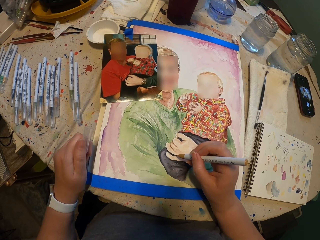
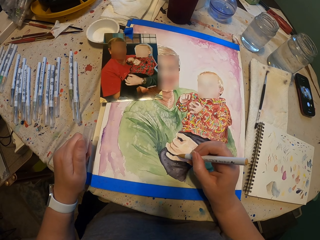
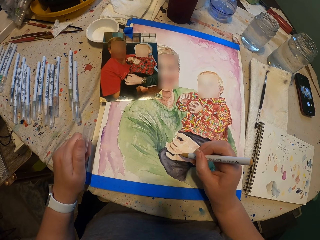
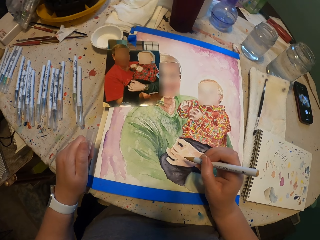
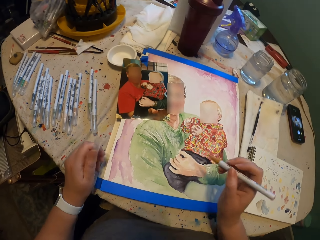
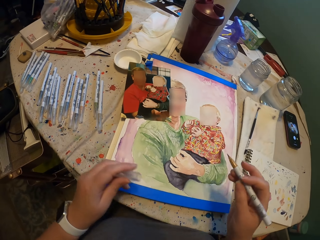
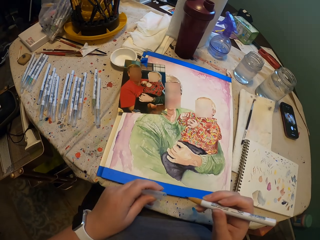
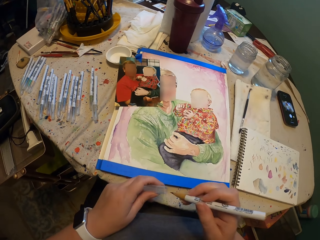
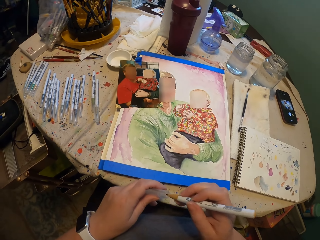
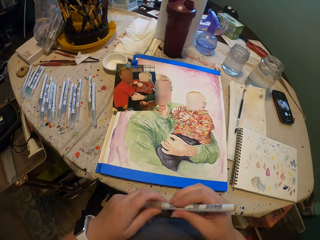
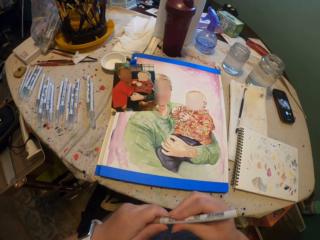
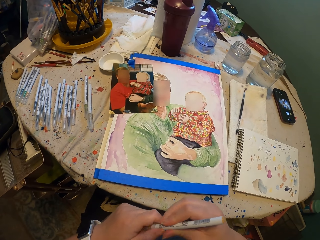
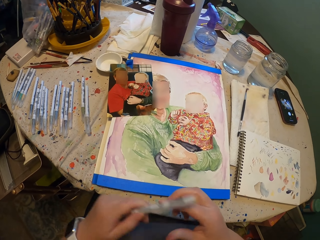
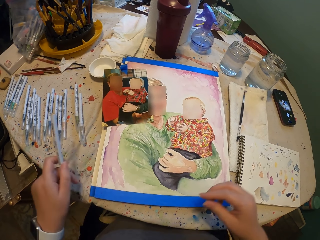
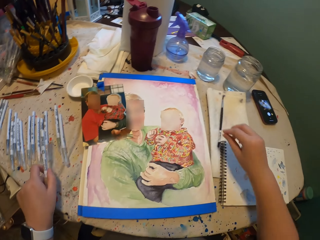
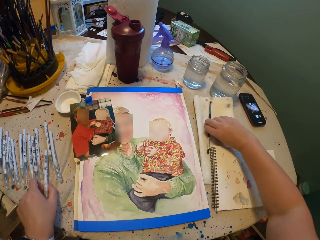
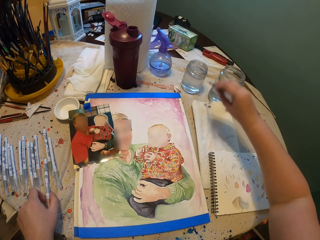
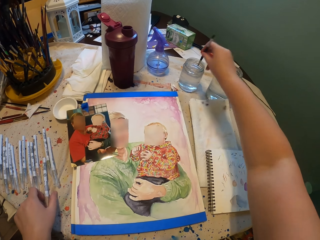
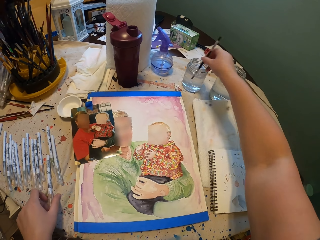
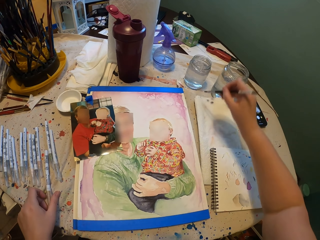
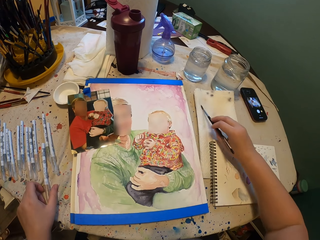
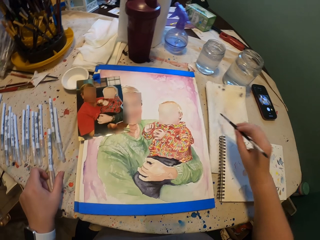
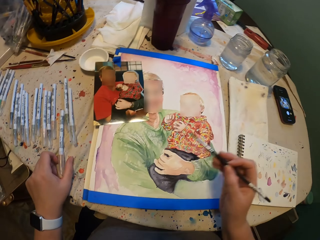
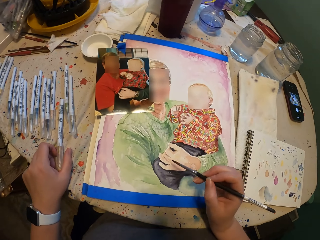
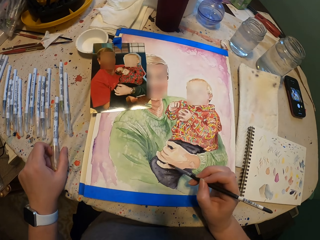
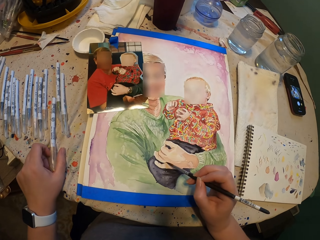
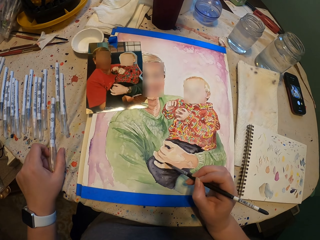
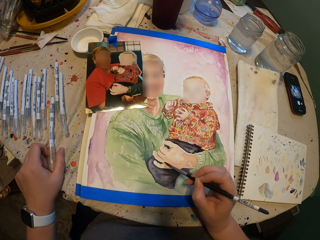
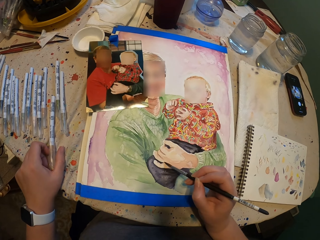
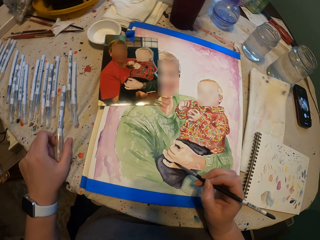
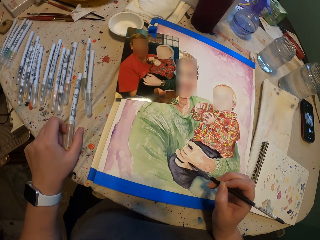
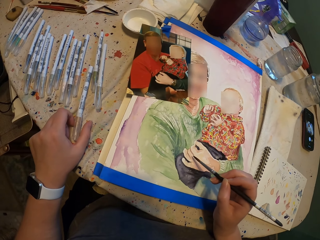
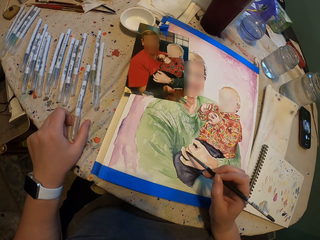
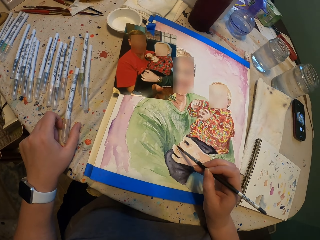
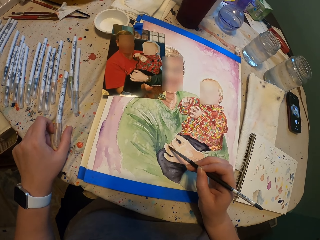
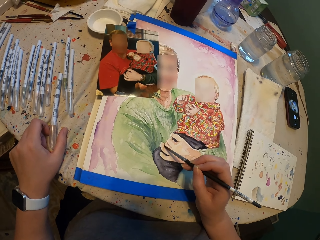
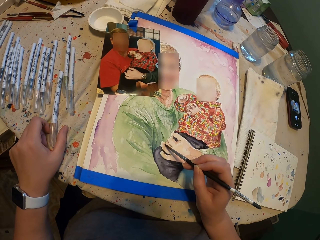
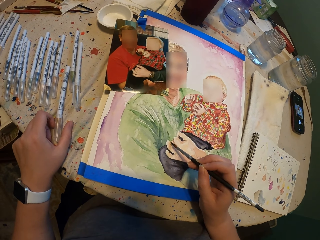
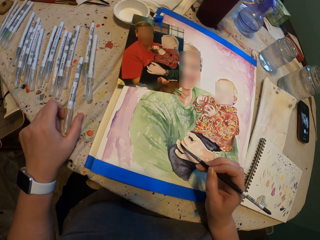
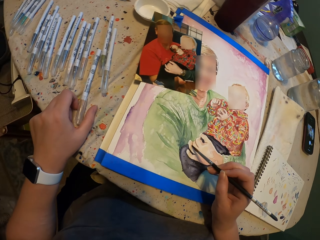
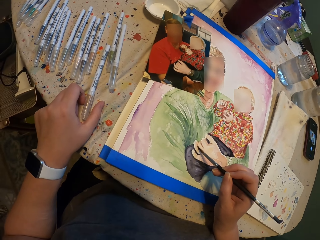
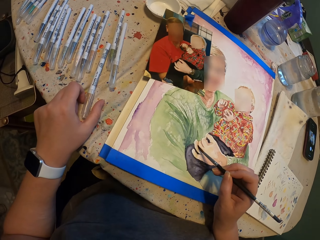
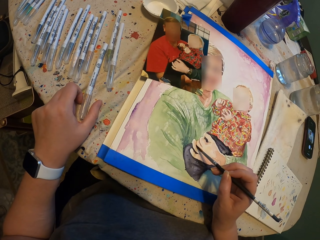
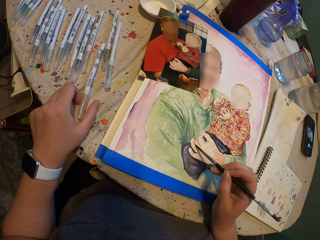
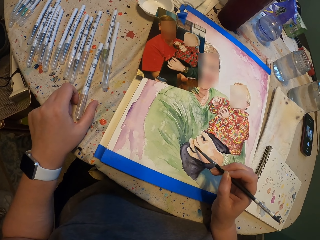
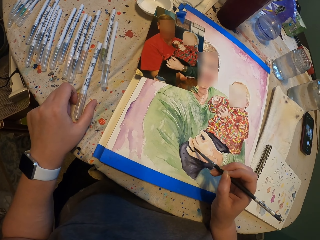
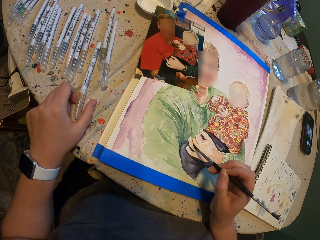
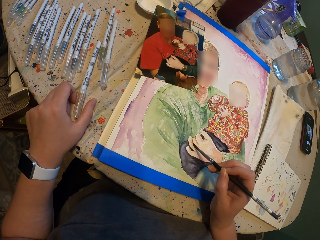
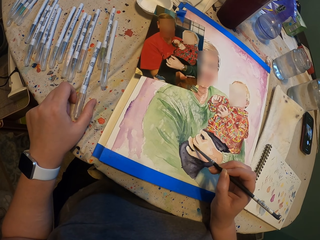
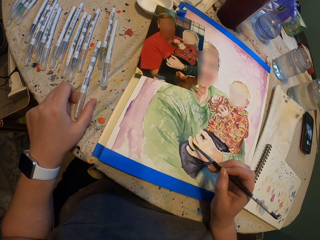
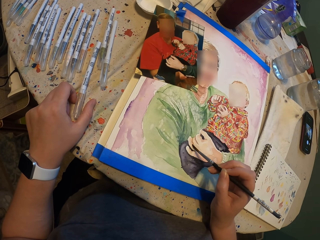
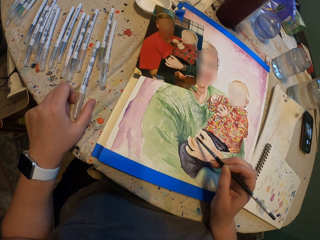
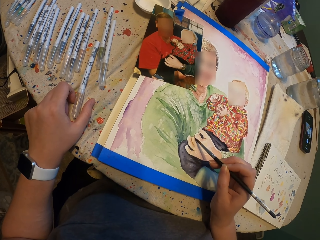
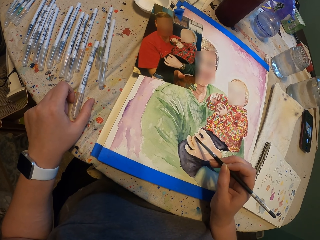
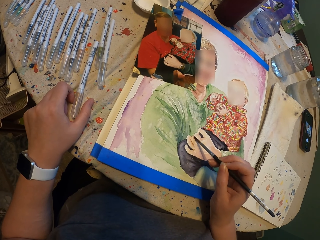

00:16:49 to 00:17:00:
The camera wearer covers the pen with the pen cap. They pick up the paint brush. They dip the paint brush in the water can. They wipe the paint brush on the cloth. They draw on the portrait.

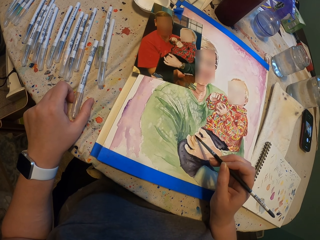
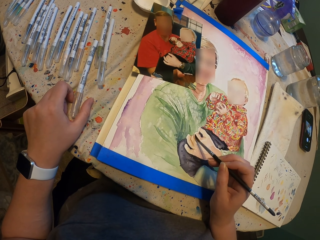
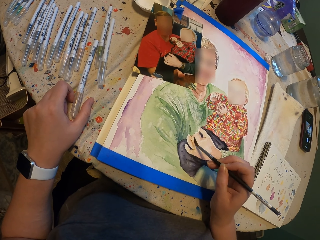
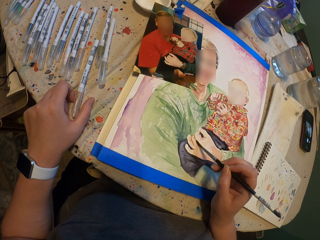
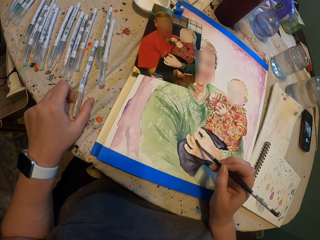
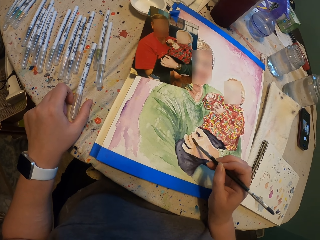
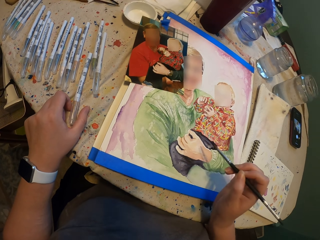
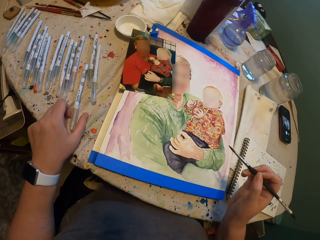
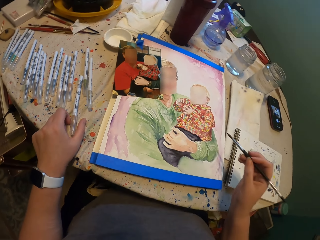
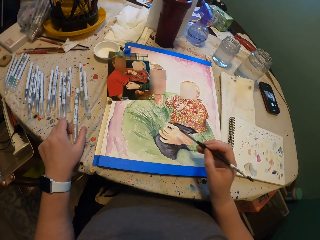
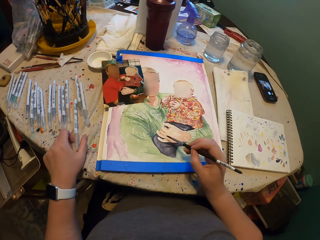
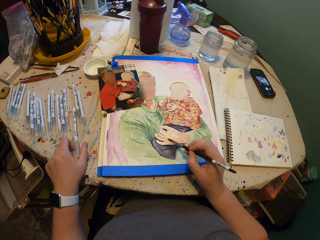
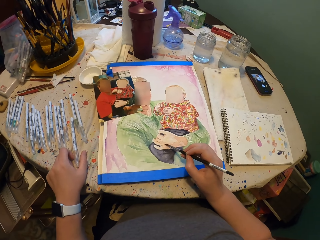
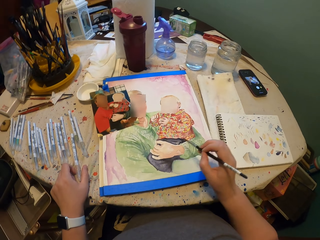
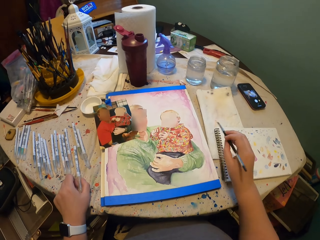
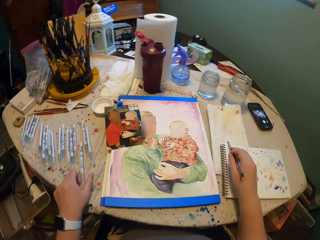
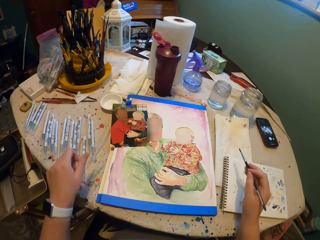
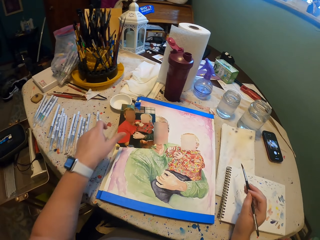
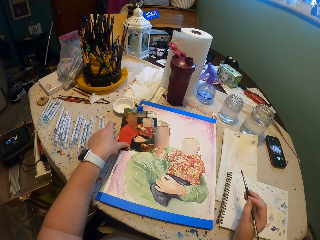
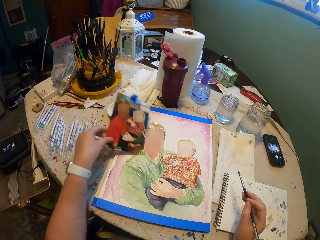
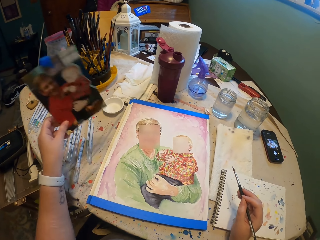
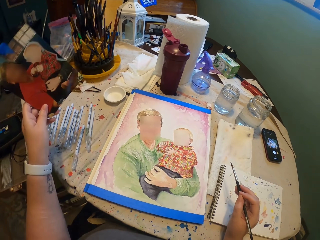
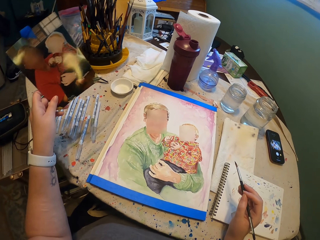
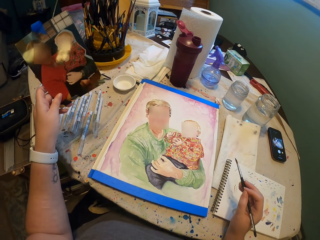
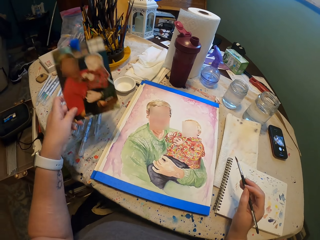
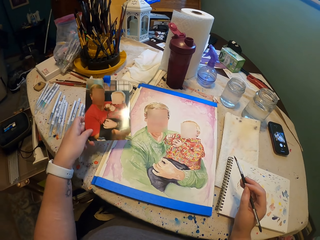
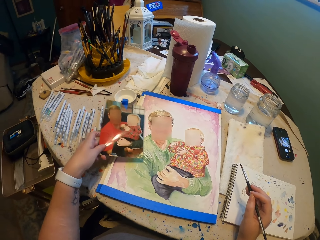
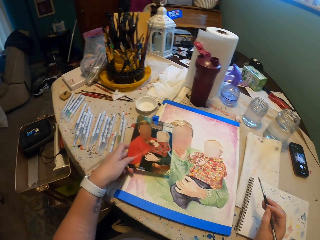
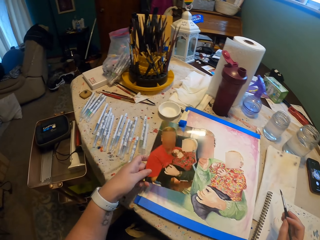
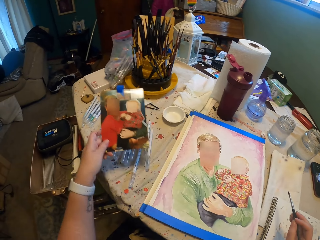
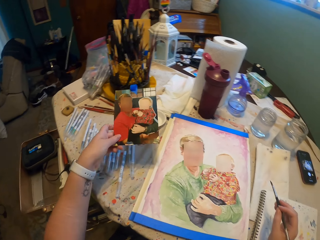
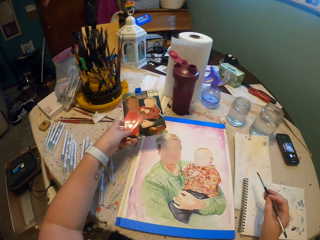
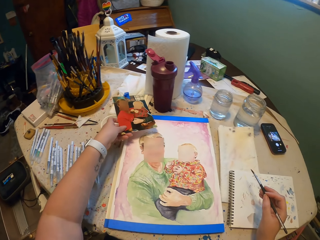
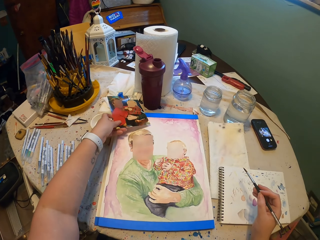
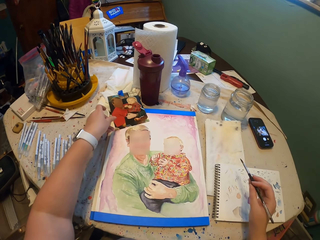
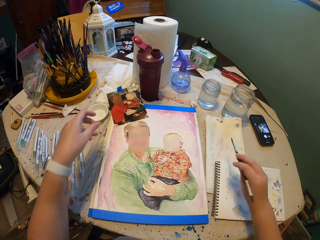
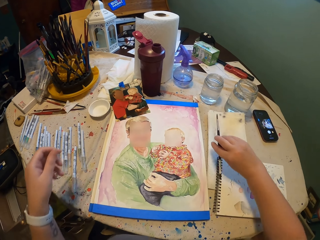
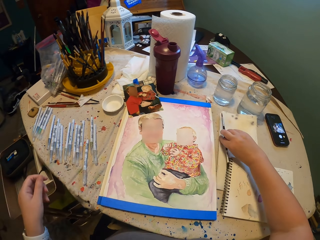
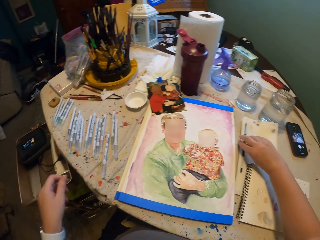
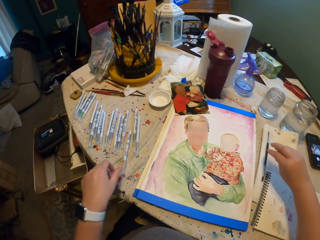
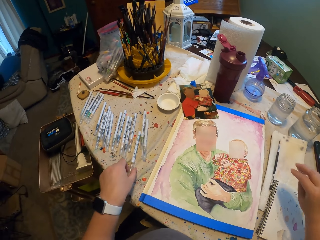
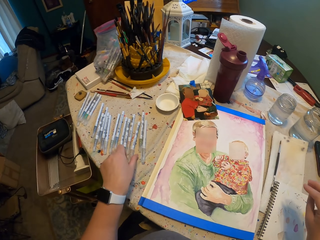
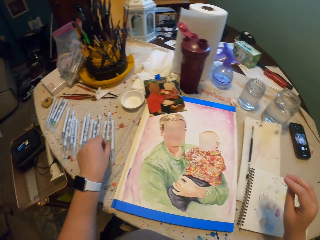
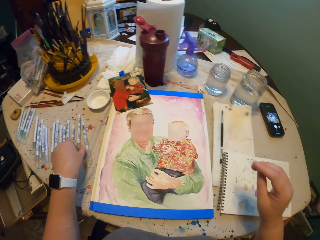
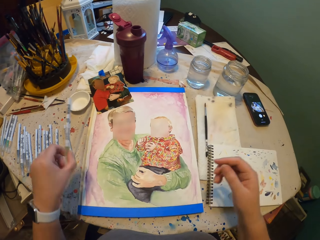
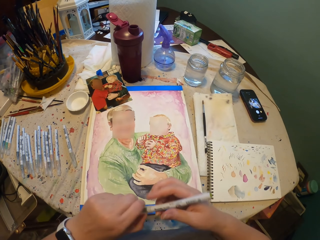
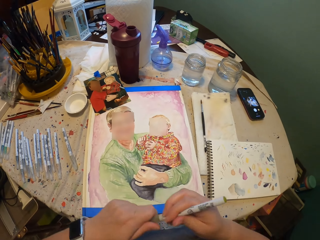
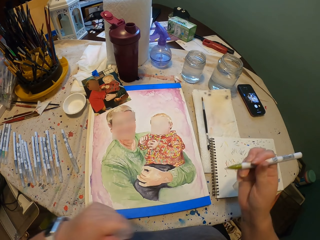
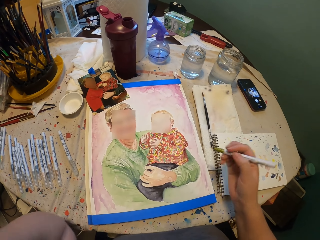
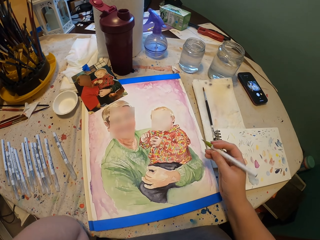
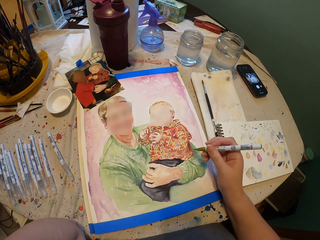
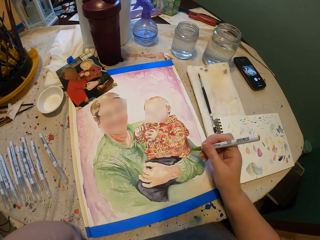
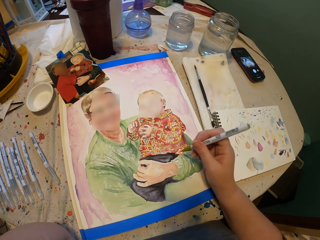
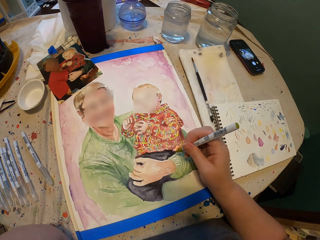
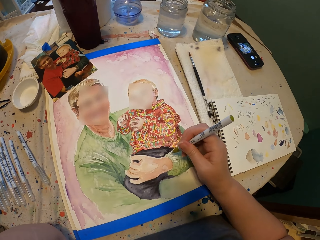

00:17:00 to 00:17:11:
The camera wearer wipes the paint brush on the cloth. They pick up the photo. They place the photo on the portrait. They place the paint brush on the cloth. They pick up the pen from the table. They remove the pen cap from the pen.
